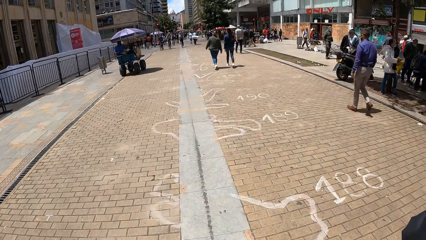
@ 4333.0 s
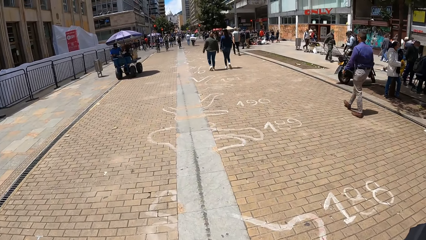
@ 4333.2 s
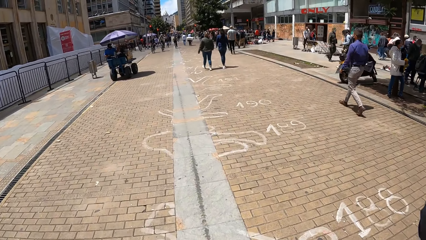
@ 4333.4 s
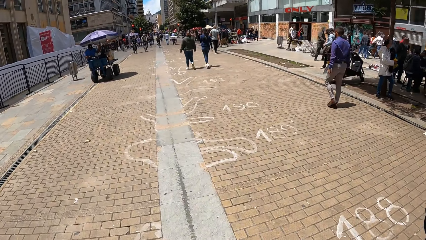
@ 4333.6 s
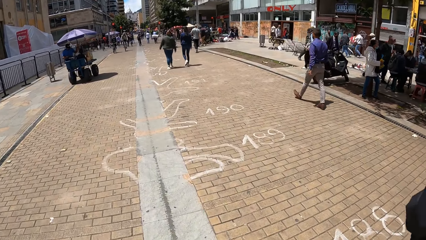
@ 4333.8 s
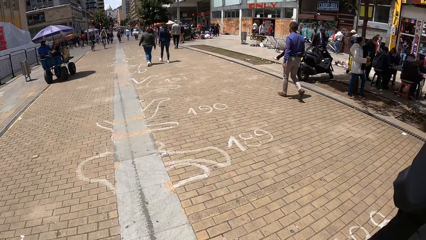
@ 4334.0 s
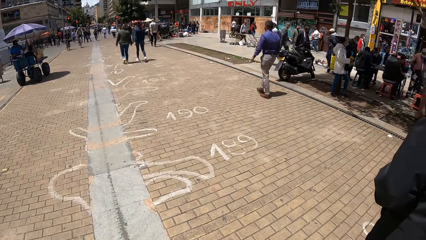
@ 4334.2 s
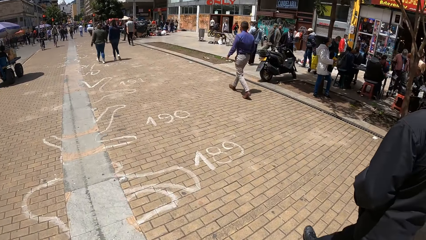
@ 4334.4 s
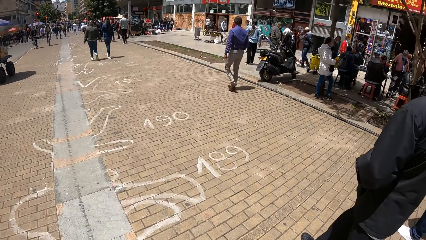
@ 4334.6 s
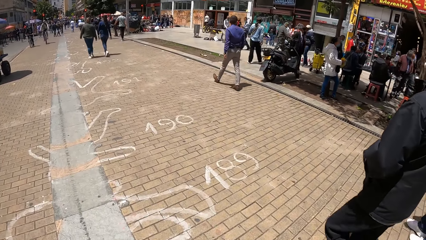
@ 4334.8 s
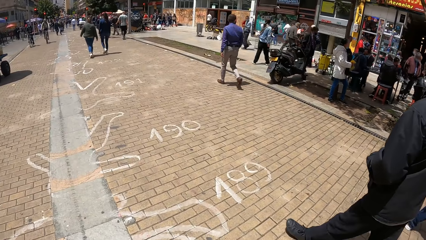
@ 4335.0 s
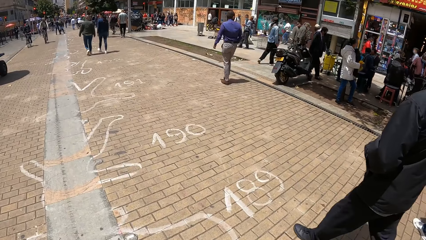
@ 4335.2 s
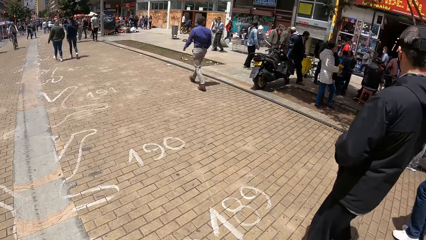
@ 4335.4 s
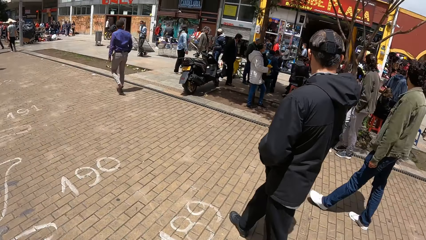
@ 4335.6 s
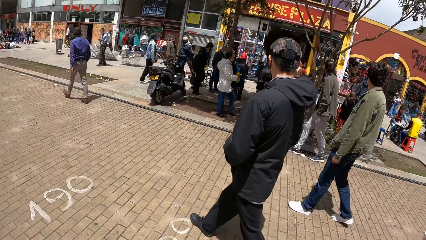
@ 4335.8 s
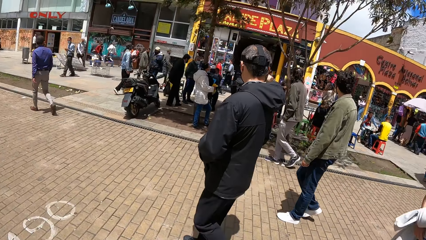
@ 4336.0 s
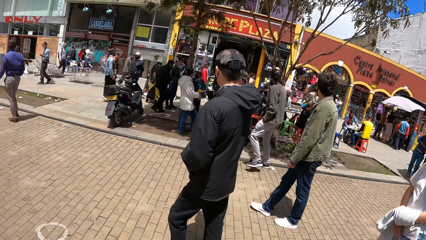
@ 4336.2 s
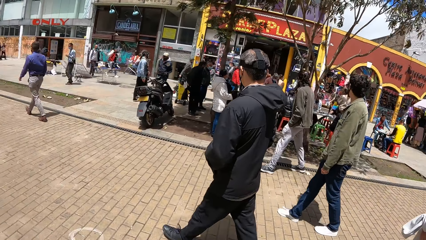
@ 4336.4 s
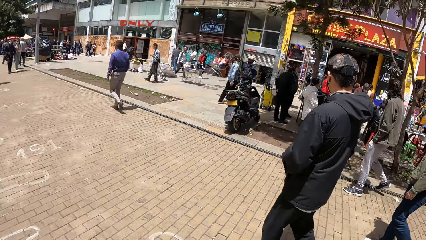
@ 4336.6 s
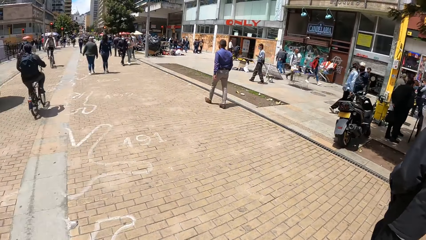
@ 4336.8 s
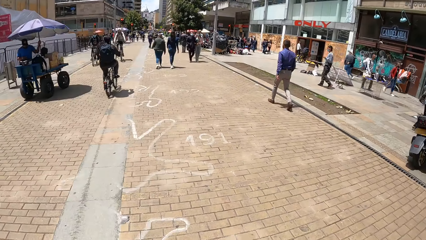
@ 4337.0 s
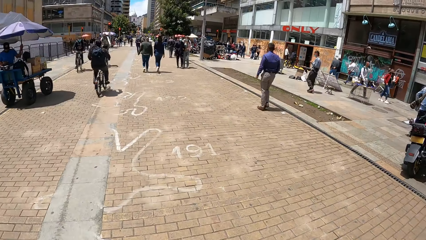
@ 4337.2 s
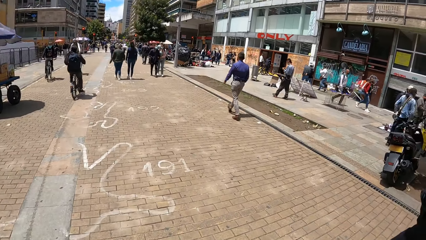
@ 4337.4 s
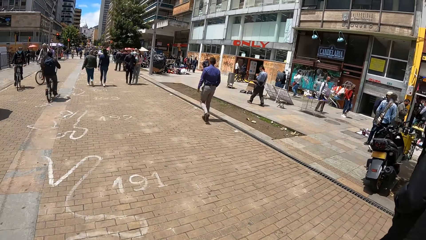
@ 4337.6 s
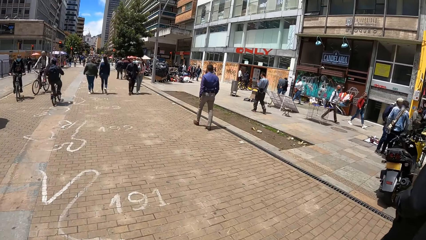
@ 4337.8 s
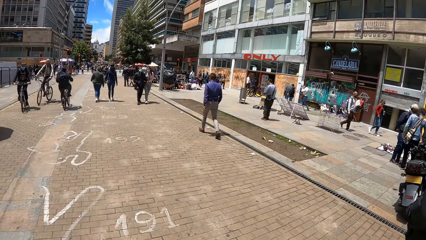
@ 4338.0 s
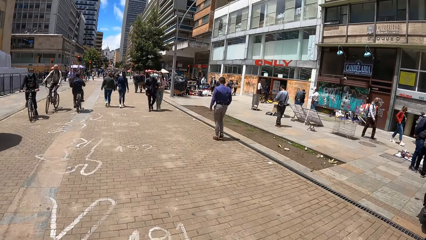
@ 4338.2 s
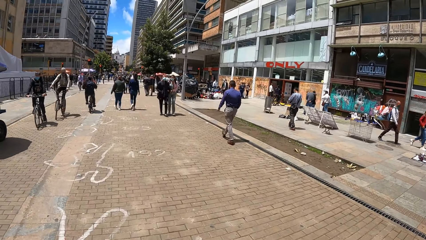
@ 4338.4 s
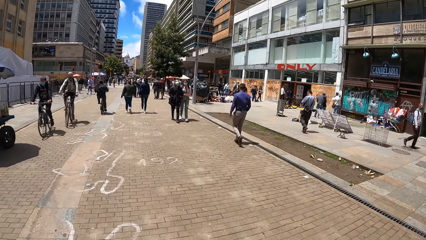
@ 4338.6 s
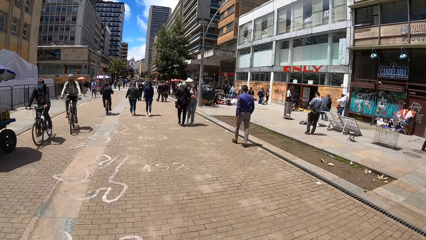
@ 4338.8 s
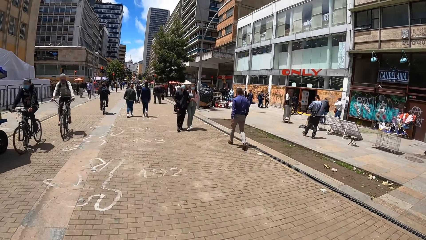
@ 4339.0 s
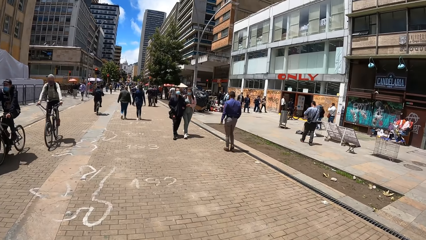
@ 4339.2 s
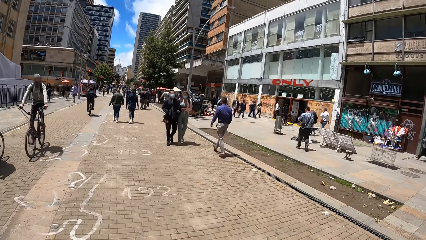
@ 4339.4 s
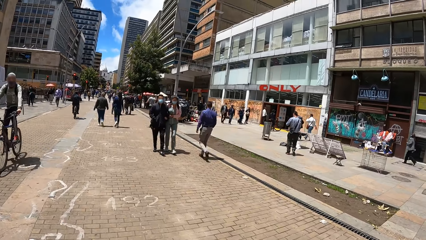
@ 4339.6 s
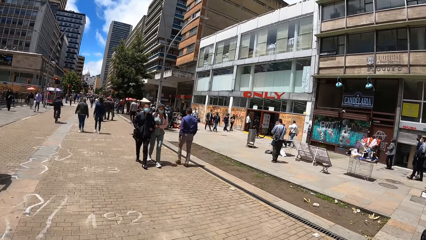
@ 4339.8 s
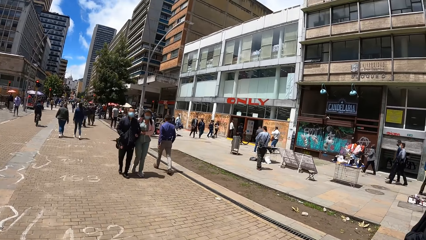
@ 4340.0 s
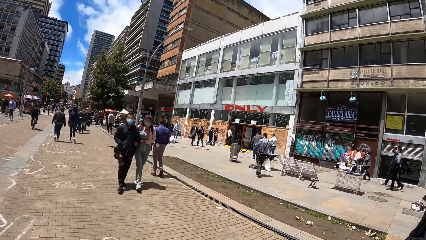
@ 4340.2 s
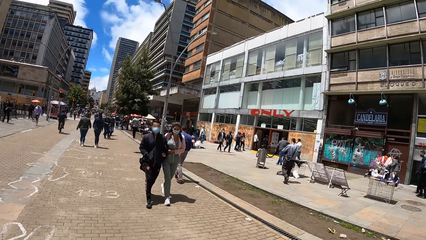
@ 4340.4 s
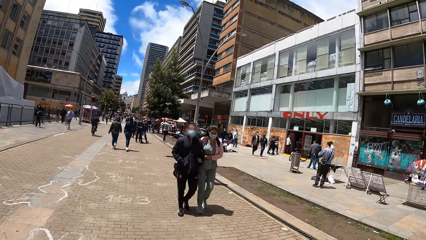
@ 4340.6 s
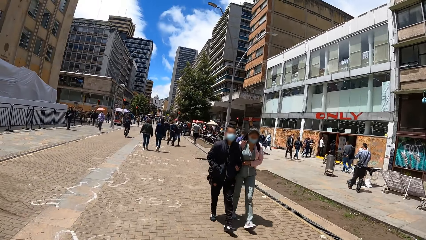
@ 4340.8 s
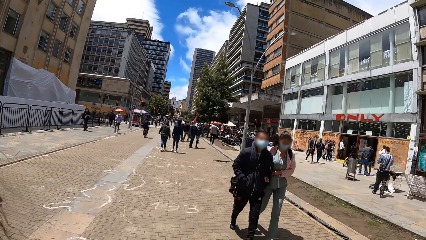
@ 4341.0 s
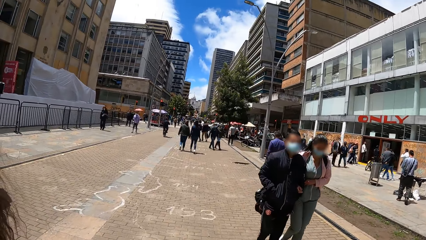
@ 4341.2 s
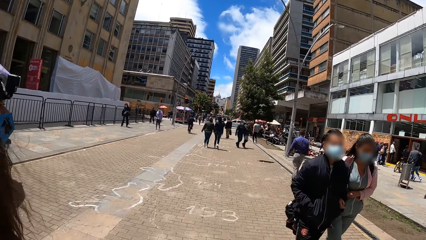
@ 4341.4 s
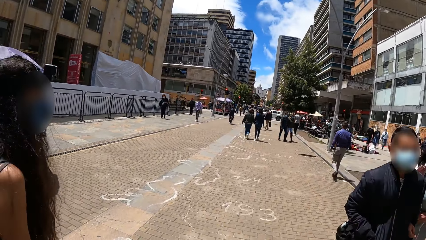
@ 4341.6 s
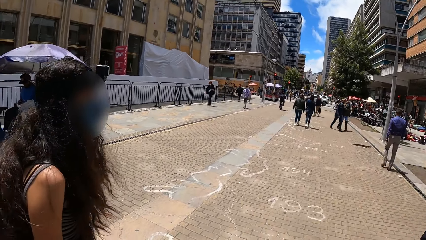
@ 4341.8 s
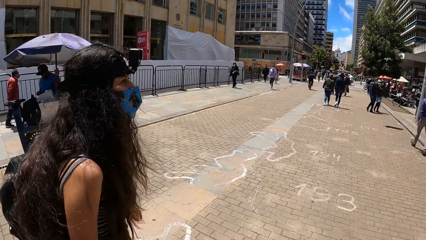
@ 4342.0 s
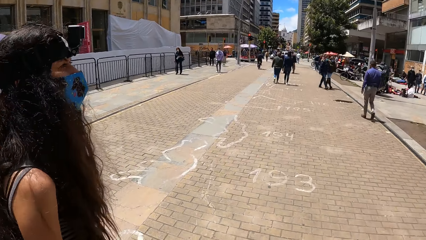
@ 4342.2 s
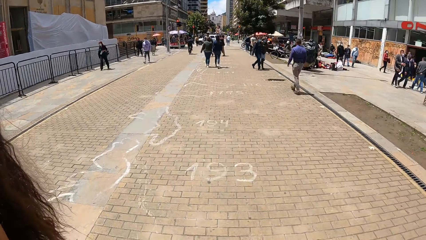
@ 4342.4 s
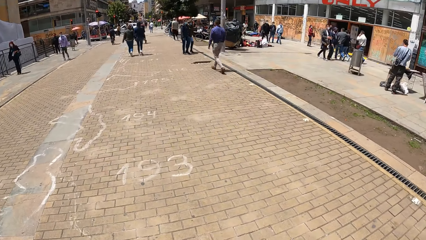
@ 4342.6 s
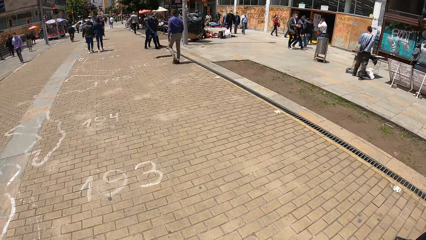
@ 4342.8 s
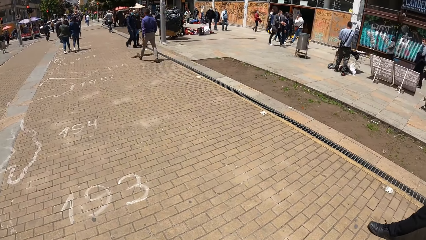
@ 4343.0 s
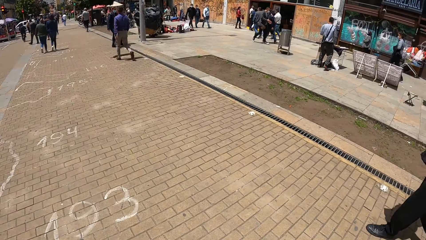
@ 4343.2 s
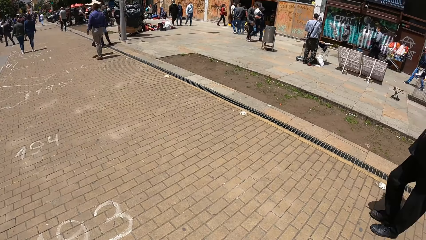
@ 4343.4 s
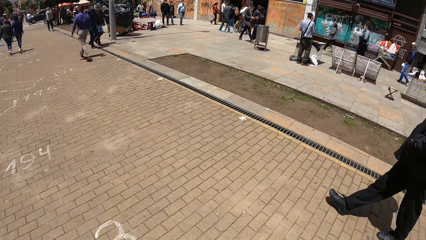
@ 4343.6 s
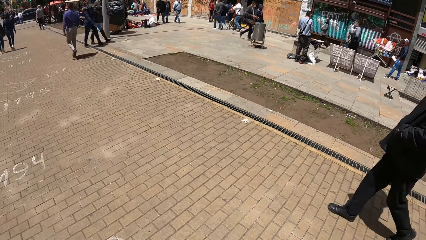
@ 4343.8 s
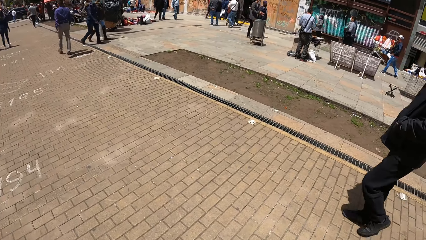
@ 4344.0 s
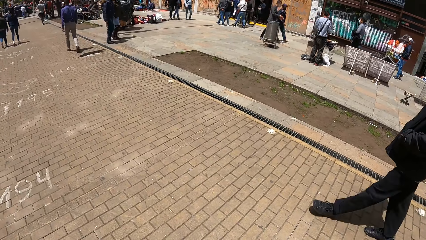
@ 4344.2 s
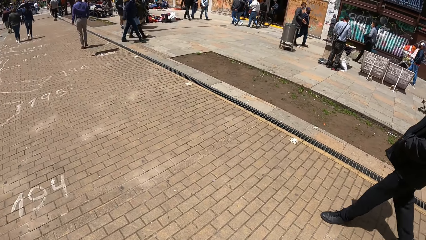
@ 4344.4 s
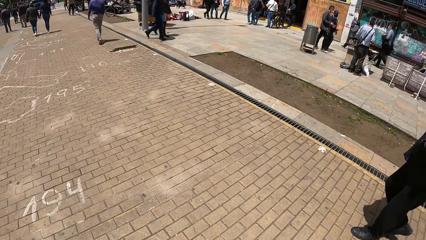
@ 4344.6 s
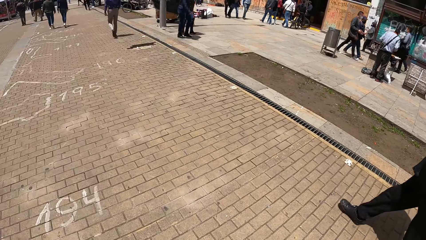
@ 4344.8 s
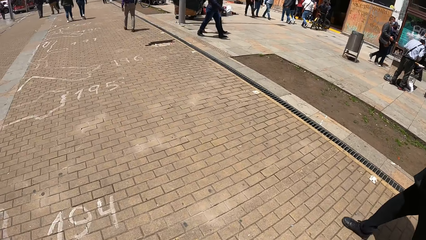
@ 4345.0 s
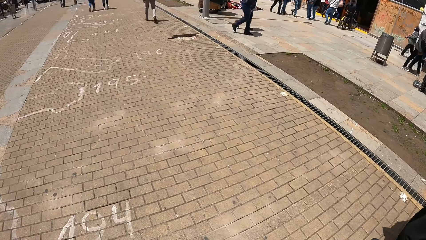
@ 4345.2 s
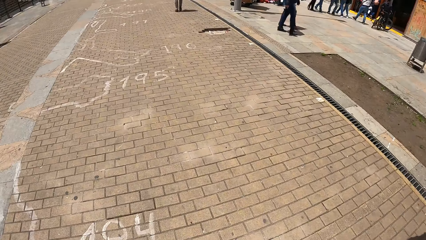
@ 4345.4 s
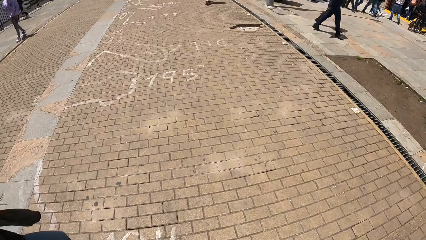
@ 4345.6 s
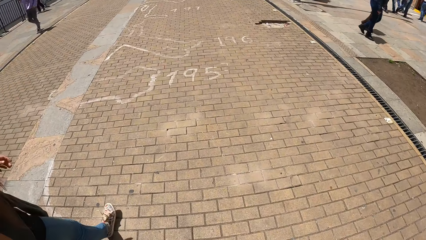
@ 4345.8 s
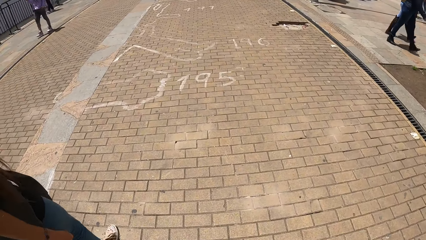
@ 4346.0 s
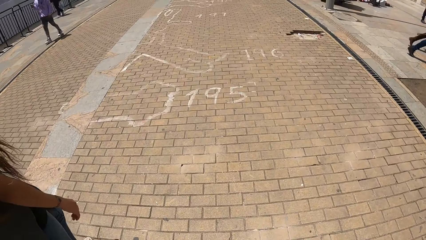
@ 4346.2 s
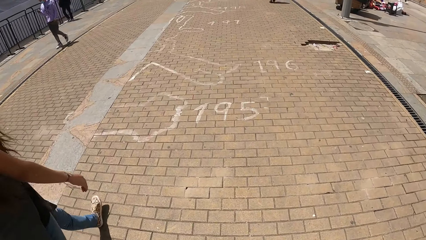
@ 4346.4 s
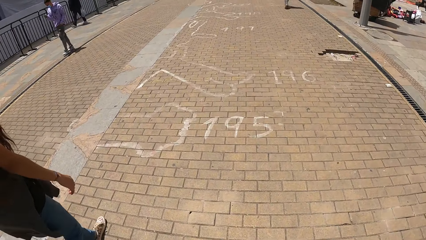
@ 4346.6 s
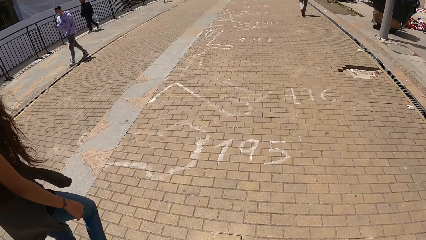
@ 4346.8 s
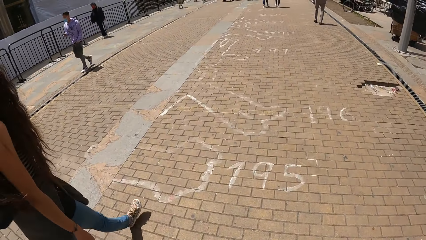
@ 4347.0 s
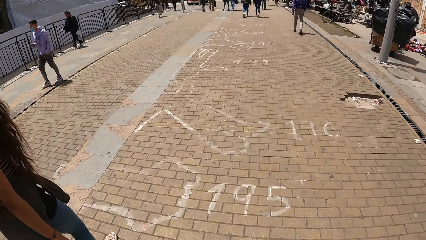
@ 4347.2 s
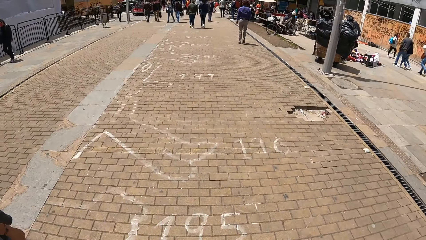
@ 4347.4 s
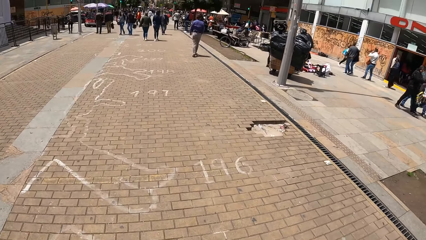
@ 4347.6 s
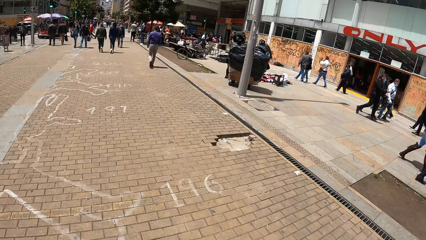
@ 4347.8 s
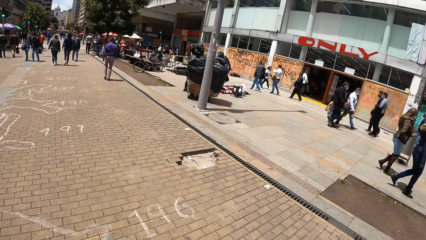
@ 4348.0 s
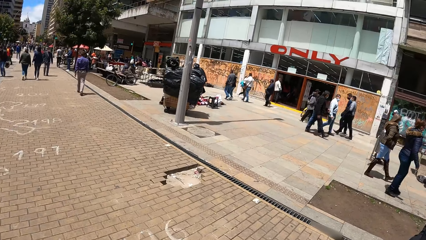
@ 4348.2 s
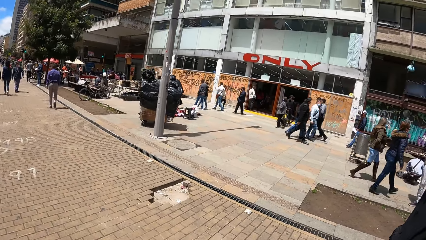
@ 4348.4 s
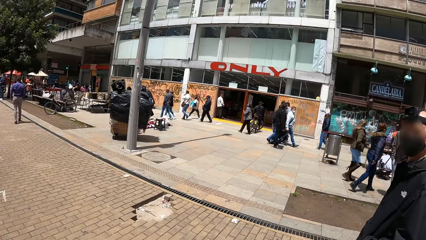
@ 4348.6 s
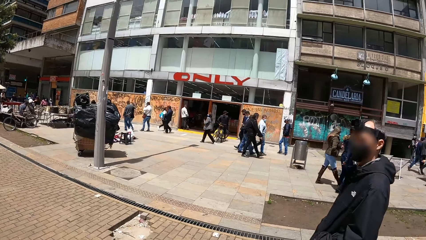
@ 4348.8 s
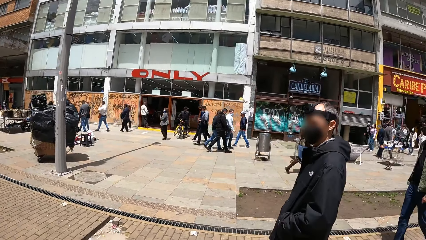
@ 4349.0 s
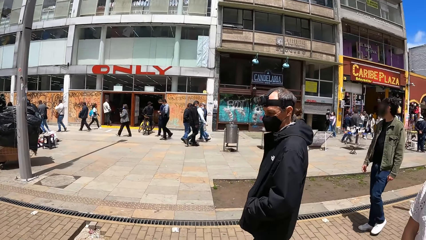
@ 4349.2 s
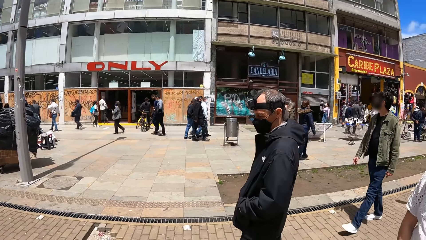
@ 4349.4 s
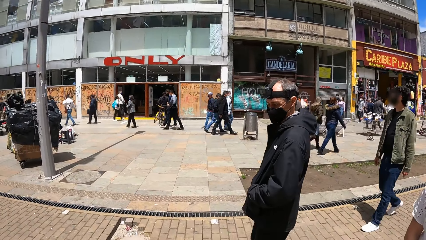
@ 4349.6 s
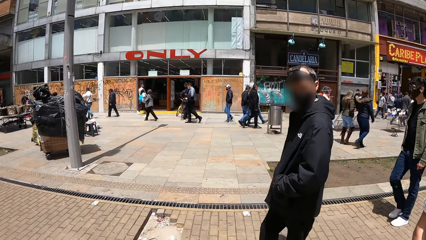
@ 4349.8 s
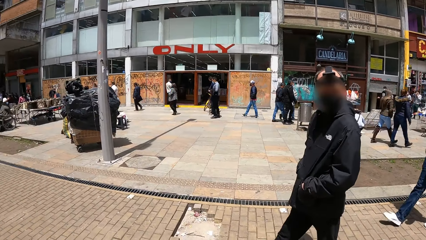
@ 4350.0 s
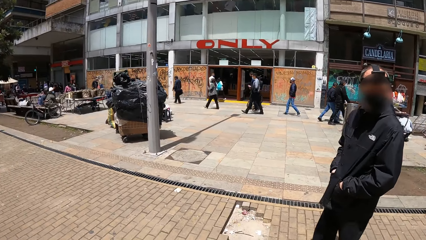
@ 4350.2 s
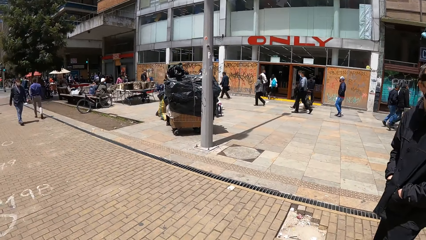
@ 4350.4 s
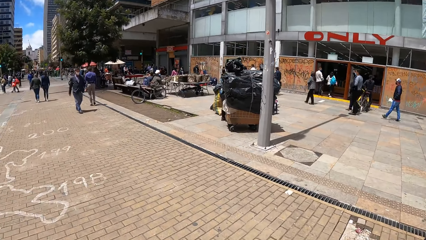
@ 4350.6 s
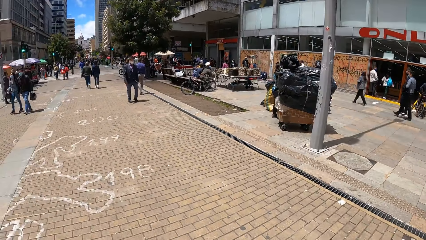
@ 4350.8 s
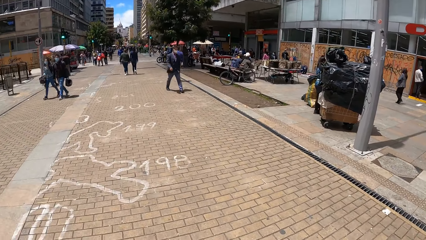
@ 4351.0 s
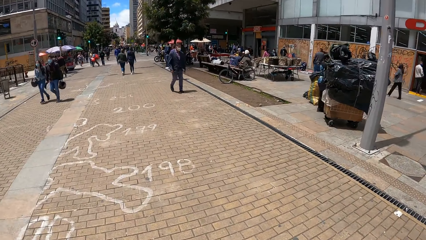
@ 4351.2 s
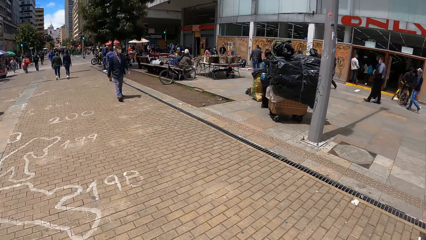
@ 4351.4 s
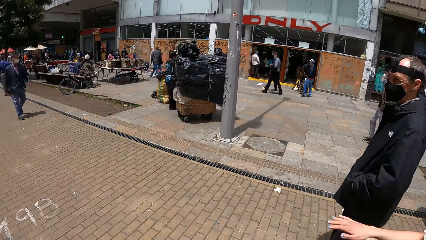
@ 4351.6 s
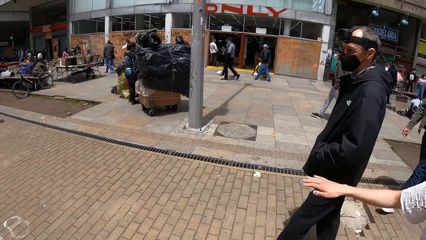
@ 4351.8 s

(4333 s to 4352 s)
A man walks along. The camera wearer walks along. A bicycle rides past the camera wearer. A bicycle rides past the camera wearer again. A woman walks along. The man walks along. The woman walks along. Another man walks along.
